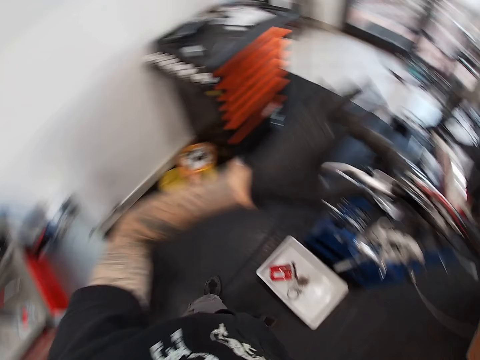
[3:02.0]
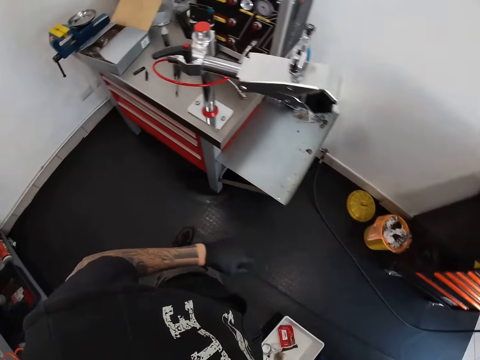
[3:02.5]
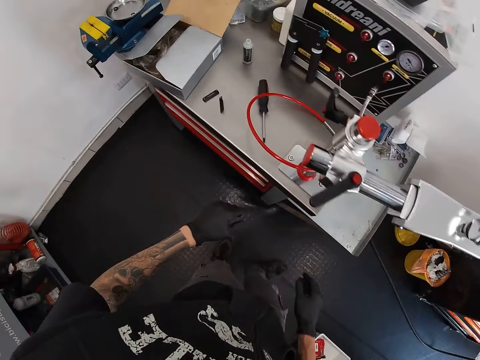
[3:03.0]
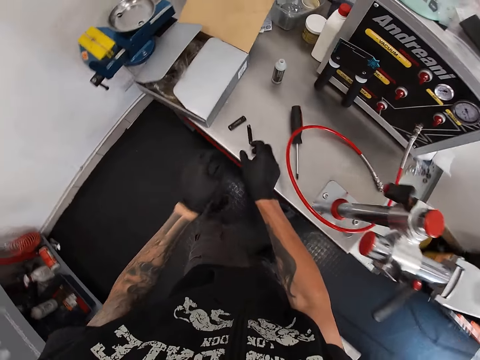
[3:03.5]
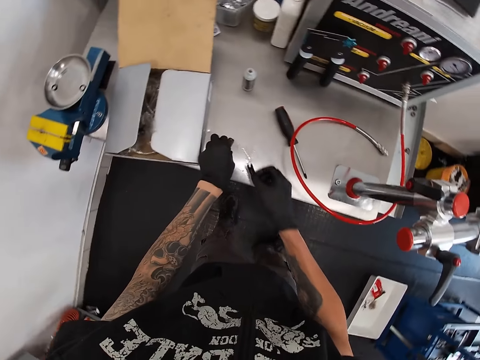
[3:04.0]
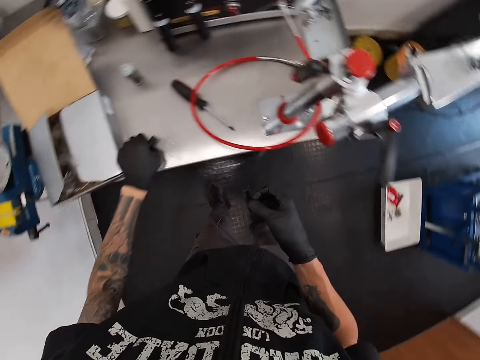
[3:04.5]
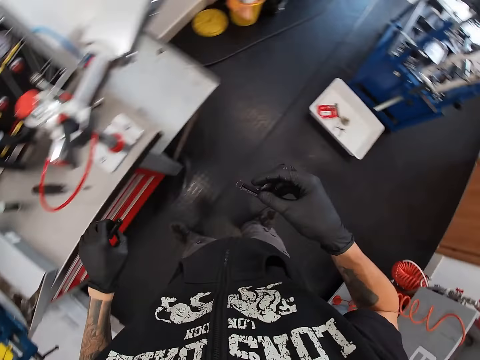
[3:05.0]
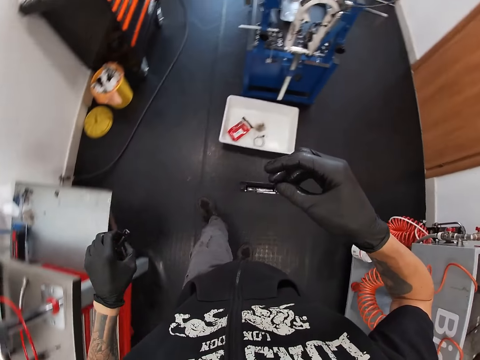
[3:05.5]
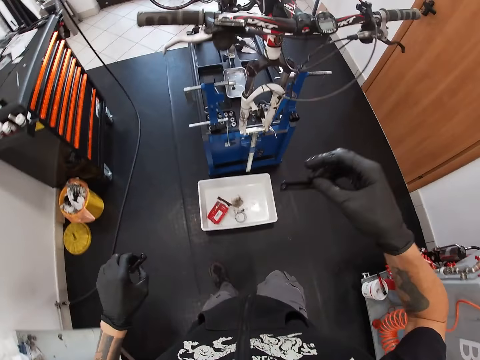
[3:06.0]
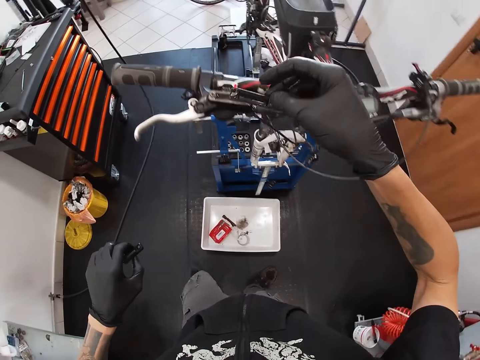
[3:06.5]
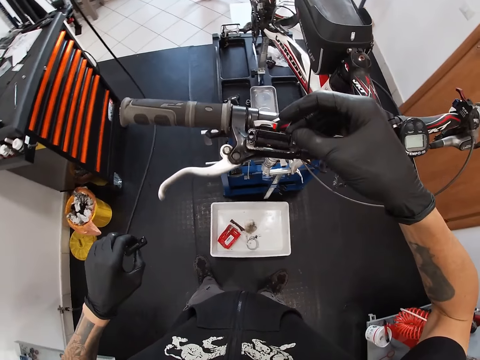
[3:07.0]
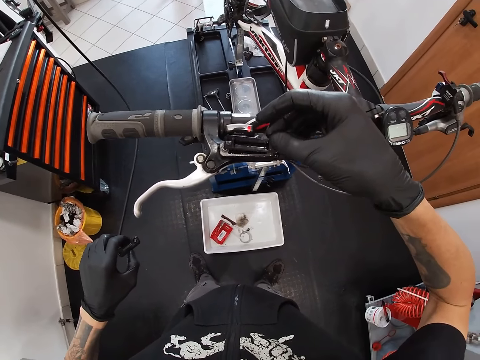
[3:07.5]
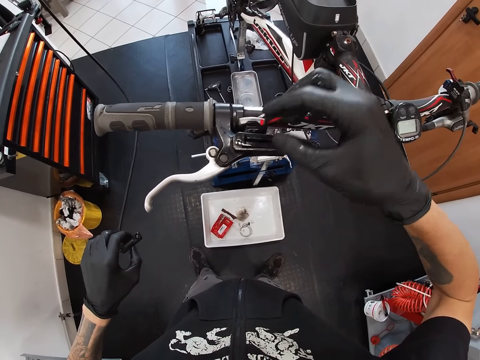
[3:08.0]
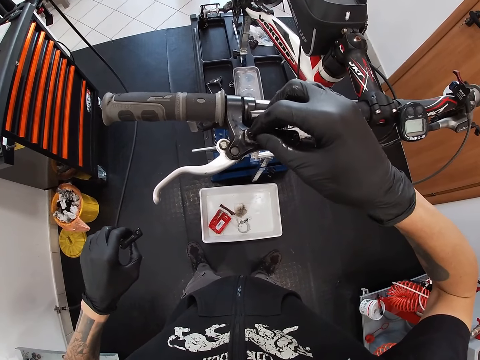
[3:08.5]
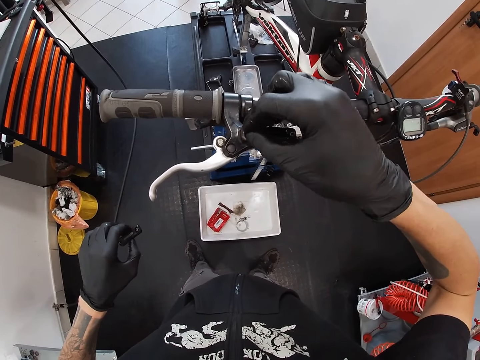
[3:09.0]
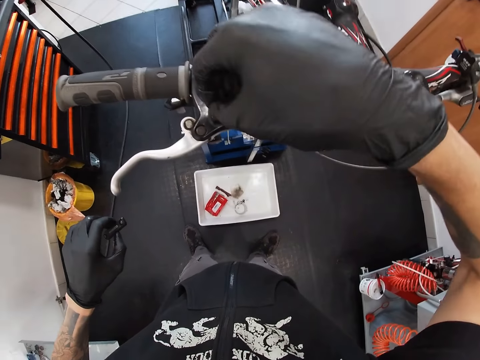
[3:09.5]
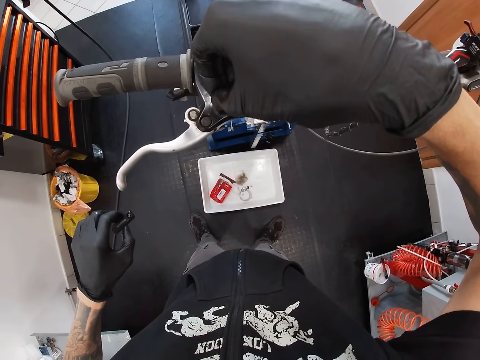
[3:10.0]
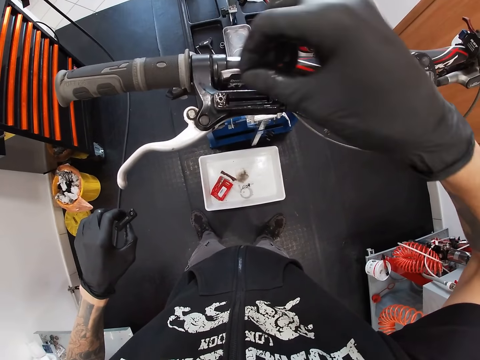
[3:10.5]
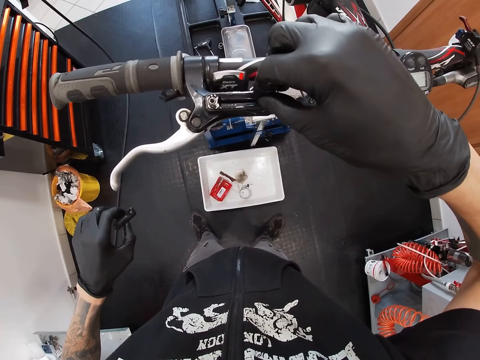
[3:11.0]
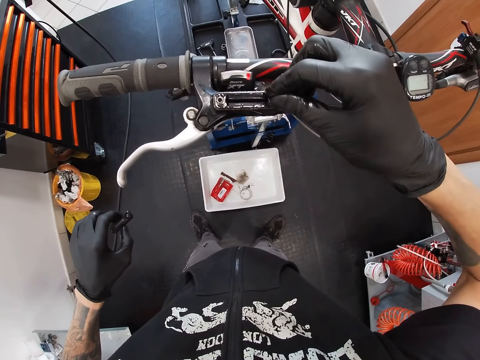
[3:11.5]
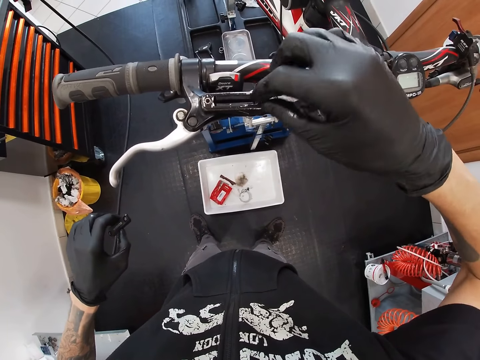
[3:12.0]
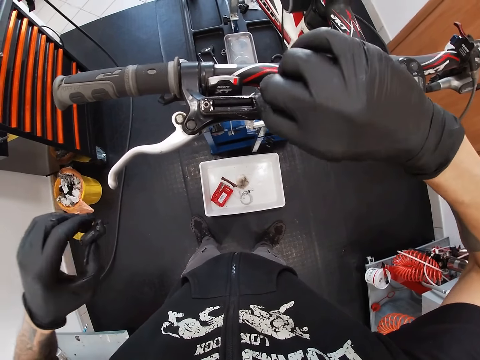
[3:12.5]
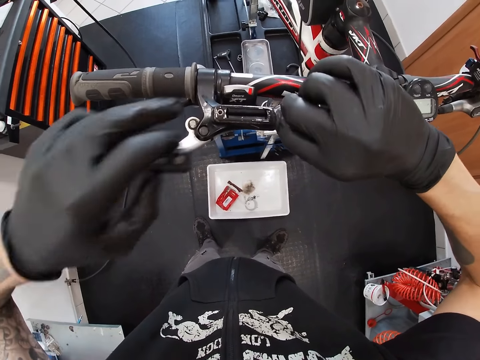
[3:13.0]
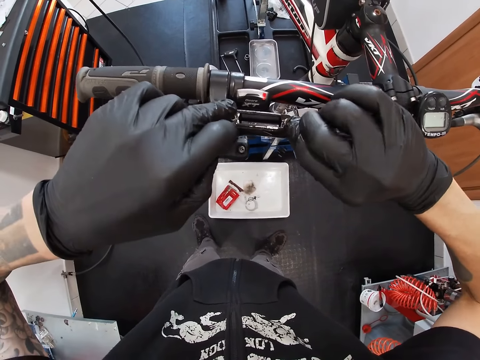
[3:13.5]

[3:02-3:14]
The camera wearer picks up a clip-on bar from the table with his left hand. He picks up the clip-on bar from the table with his right hand. He fixes the clip-on bar on the bicycle handlebar with his right hand.

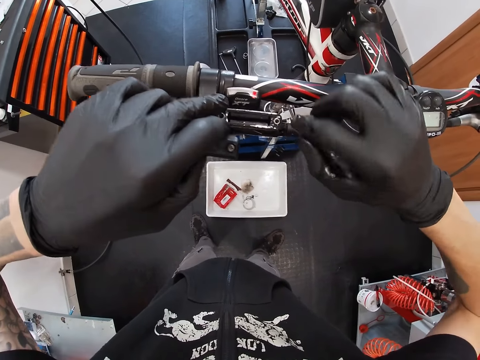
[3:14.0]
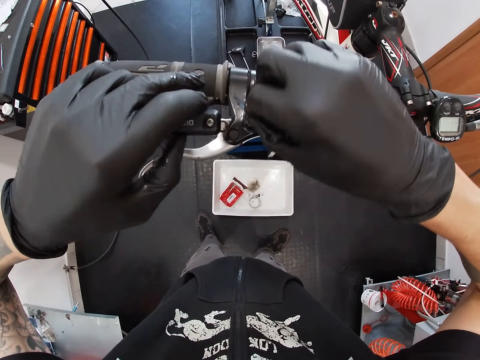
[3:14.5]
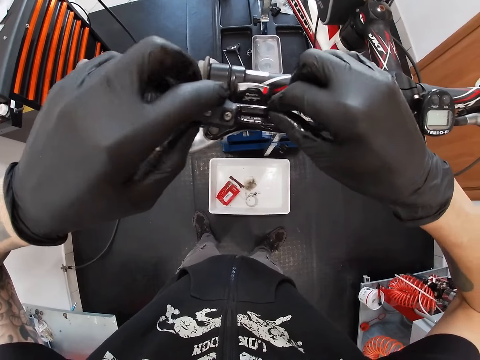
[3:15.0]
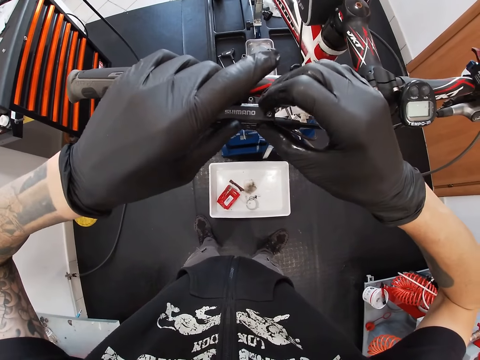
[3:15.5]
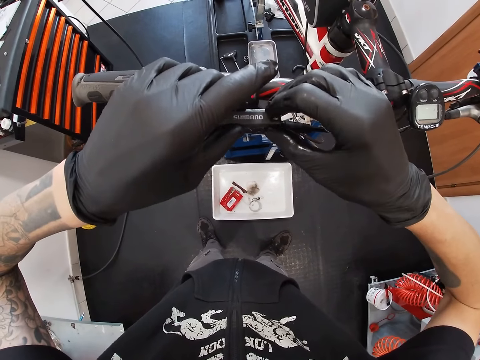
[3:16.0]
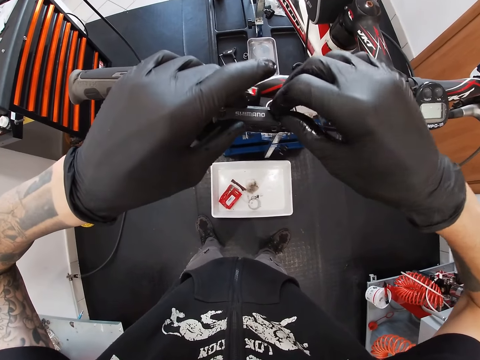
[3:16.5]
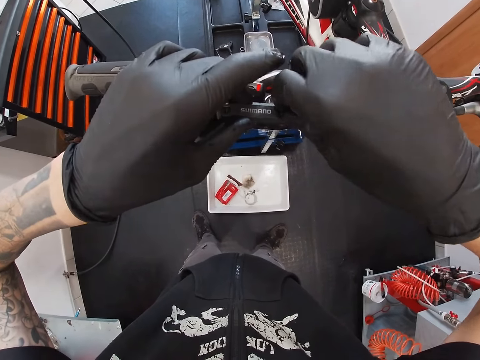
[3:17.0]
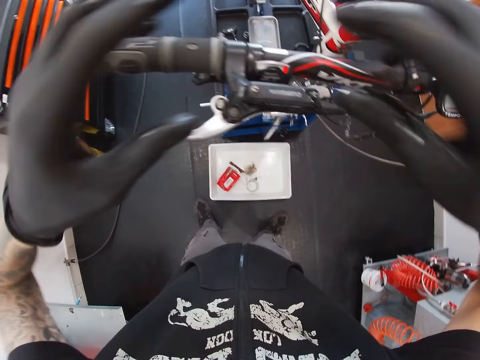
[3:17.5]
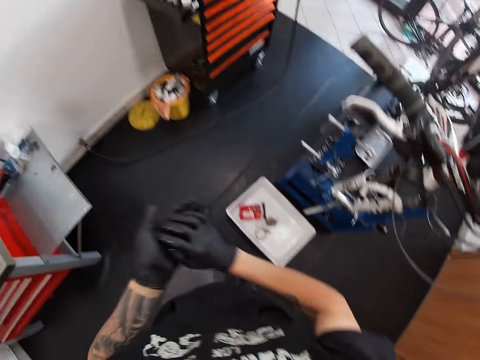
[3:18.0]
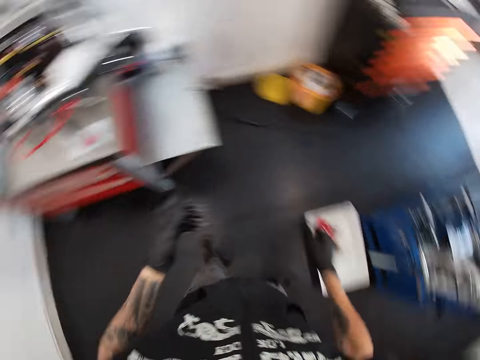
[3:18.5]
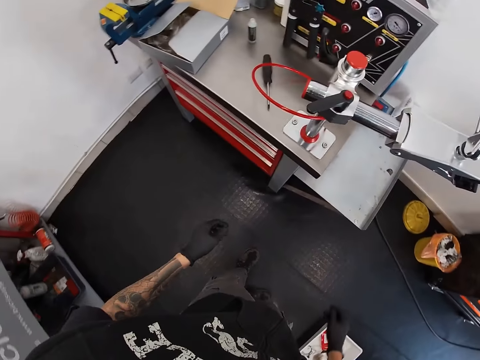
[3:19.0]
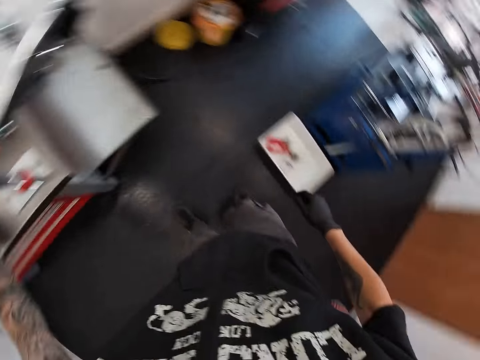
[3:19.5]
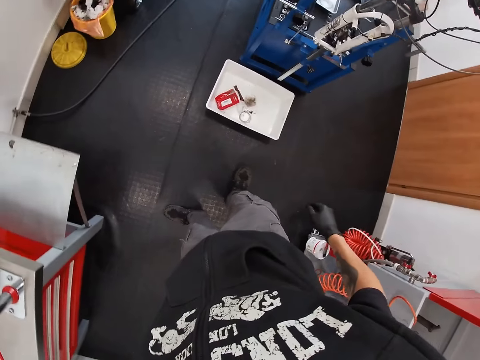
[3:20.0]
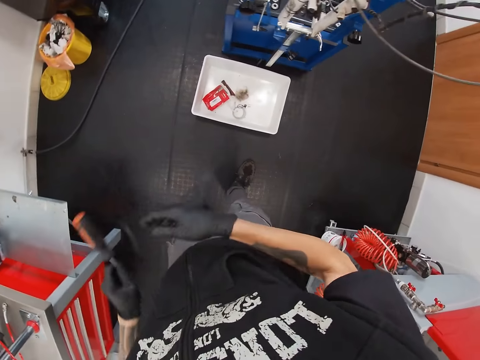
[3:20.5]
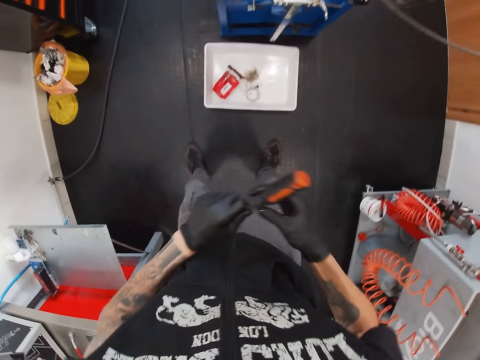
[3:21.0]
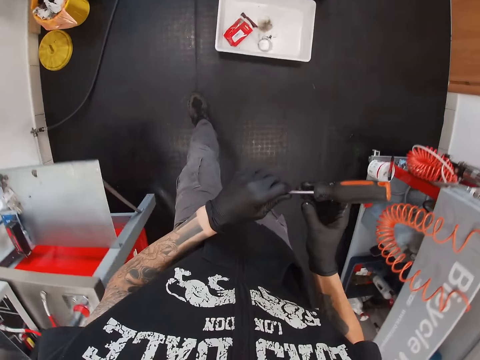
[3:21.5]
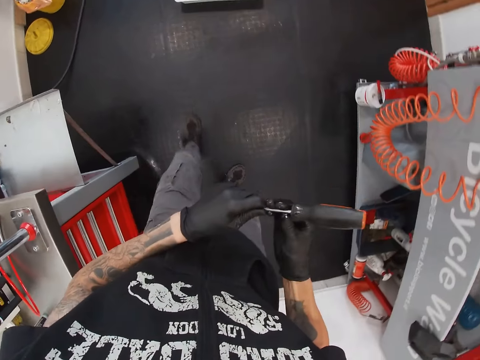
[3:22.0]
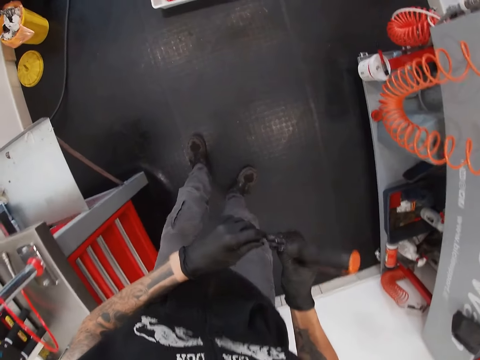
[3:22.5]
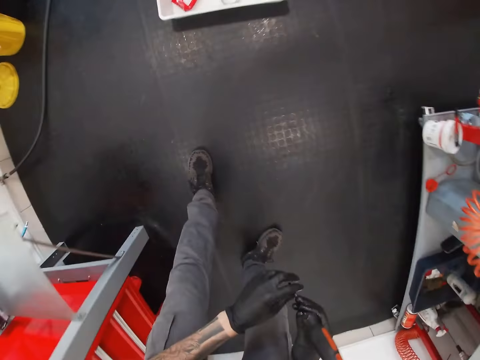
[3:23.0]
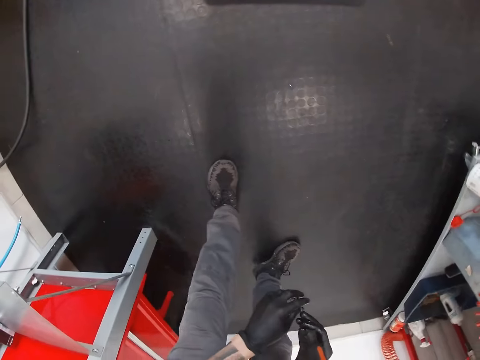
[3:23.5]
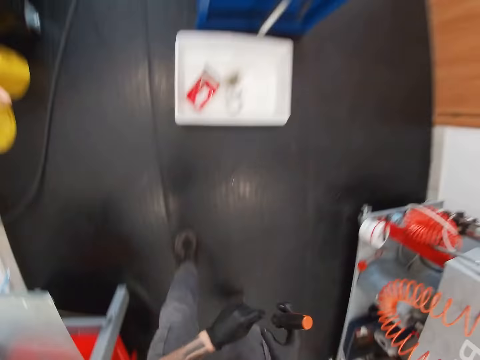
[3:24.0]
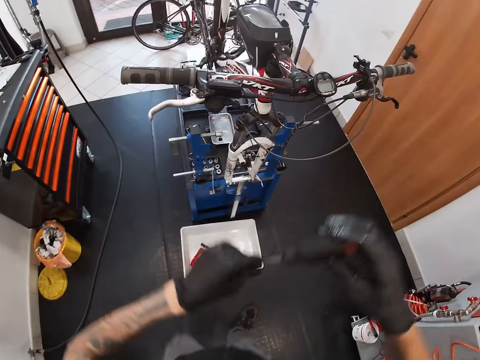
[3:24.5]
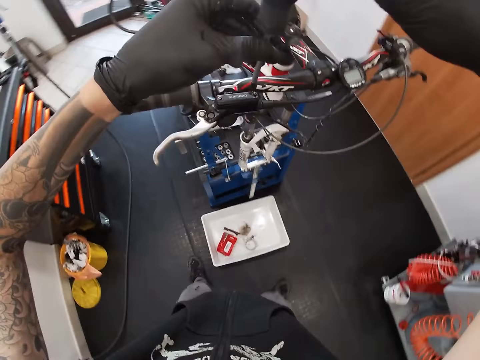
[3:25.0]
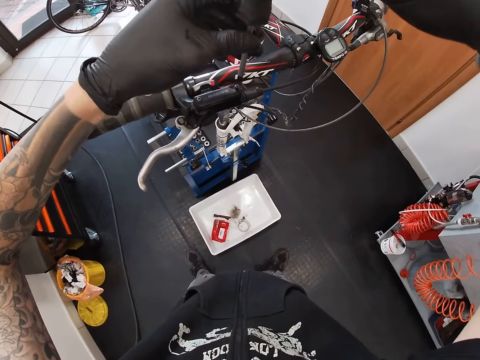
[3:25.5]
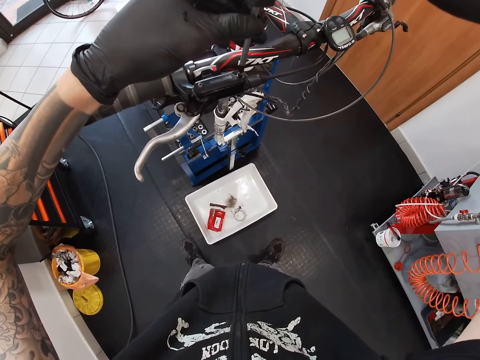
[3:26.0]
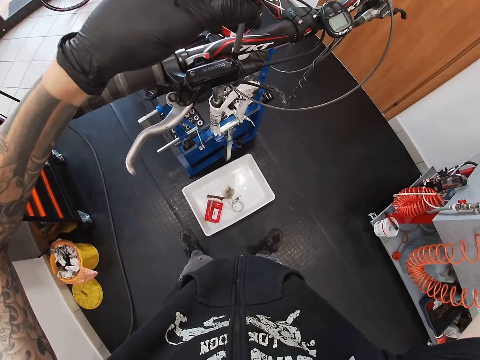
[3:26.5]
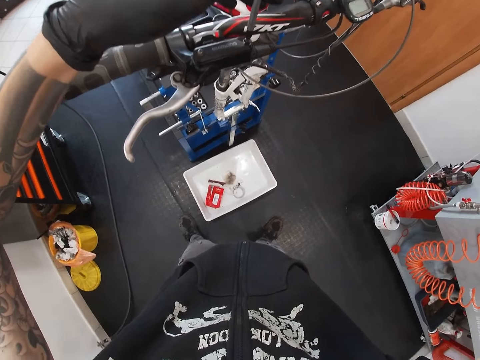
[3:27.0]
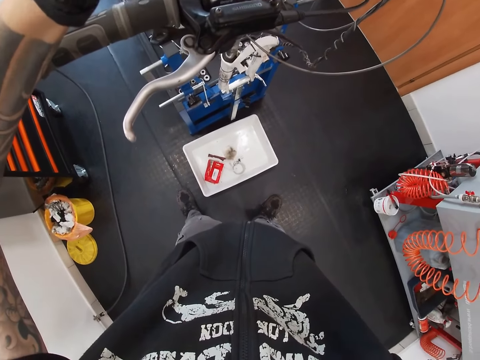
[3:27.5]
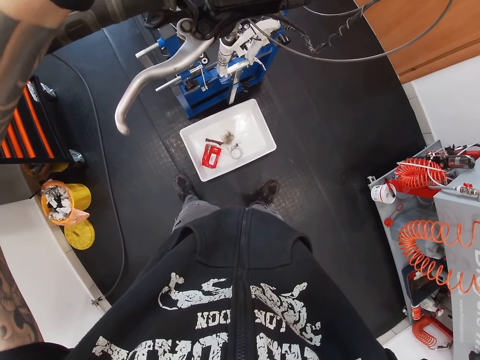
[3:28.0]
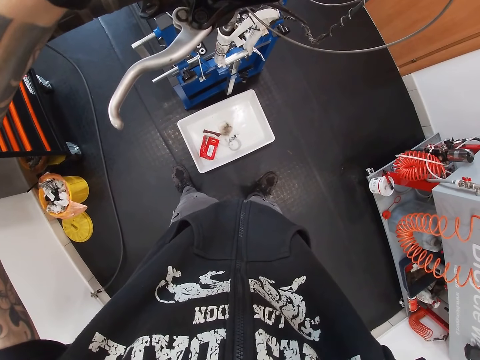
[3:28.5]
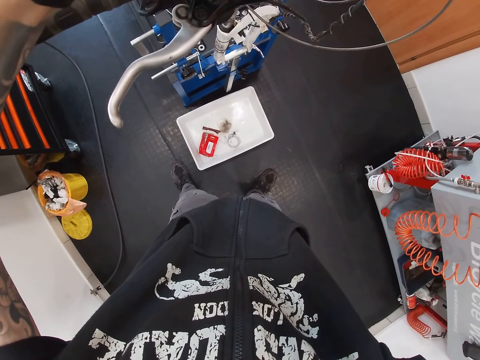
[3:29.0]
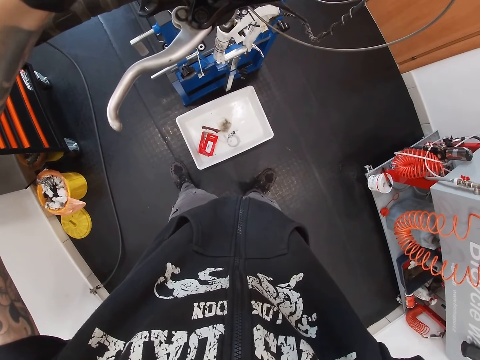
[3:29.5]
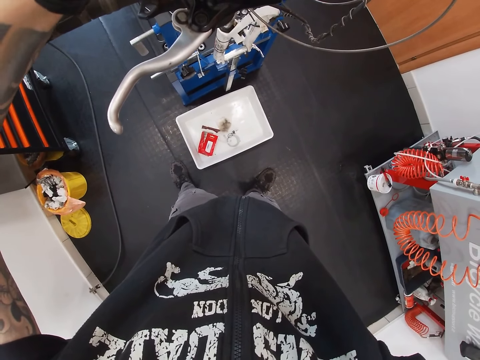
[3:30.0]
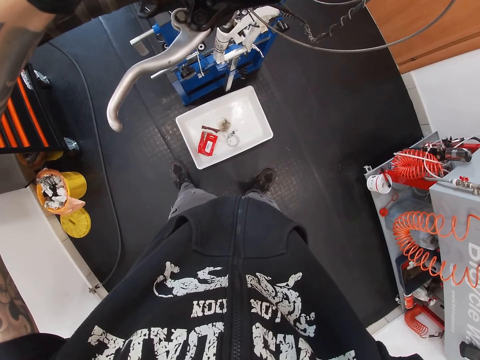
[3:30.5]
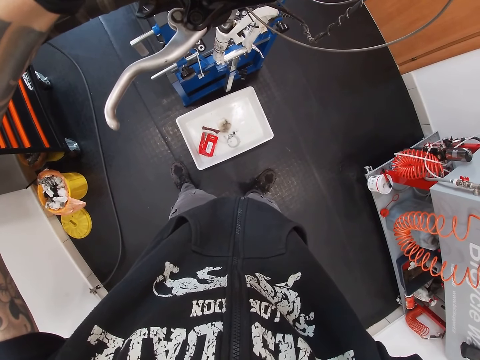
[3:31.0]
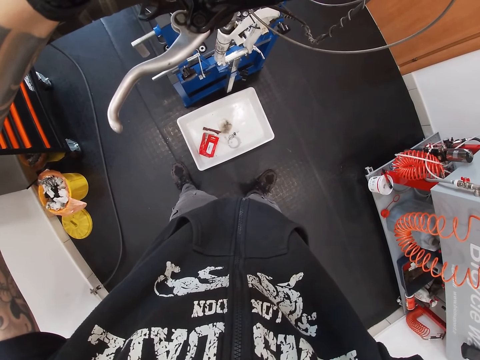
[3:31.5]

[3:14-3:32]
The camera wearer fixes the clip-on bar on the bicycle handlebar with his right hand. He picks up a screwdriver from the table with his left hand. He passes the screwdriver from his left hand to his right hand. He screws the clip-on bar on the bicycle handlebar with the screwdriver in both hands.
